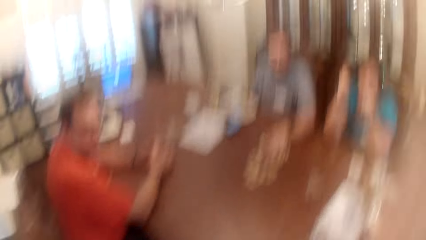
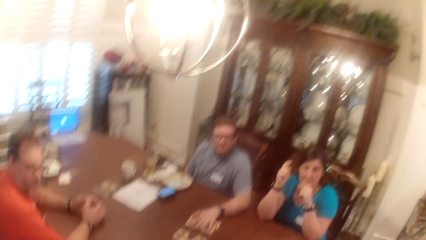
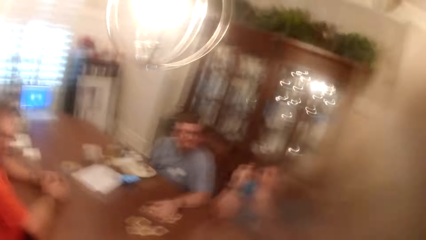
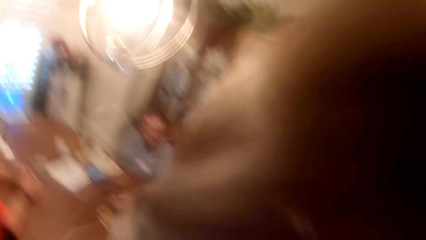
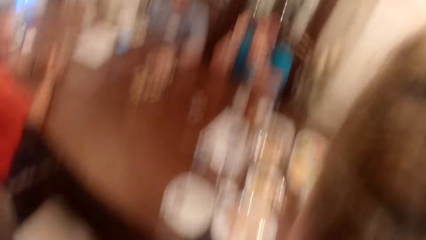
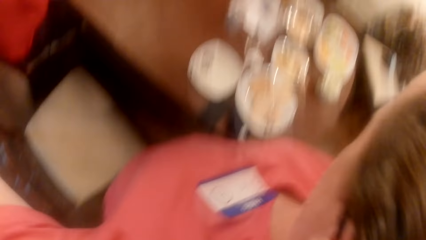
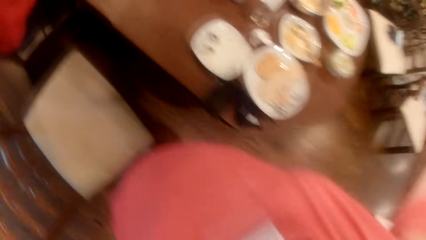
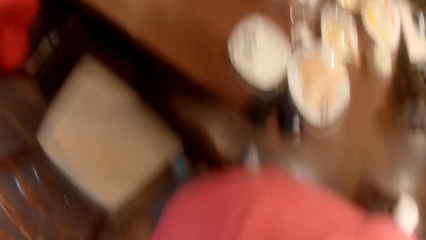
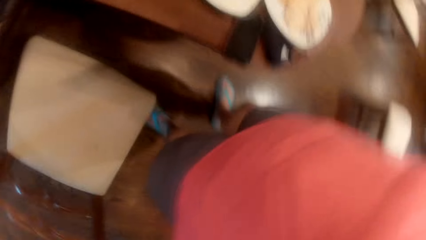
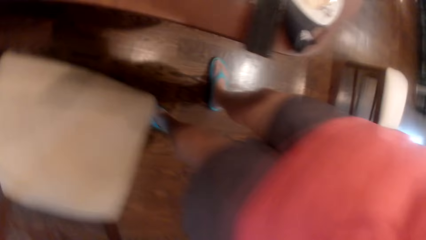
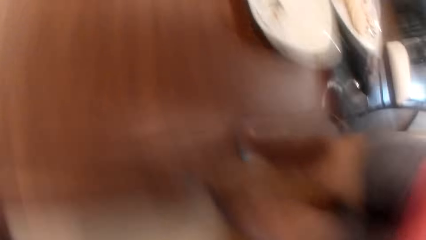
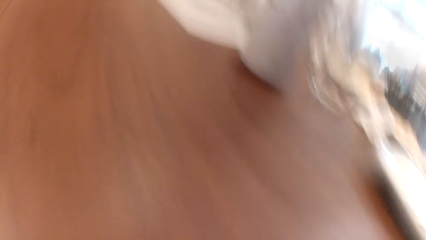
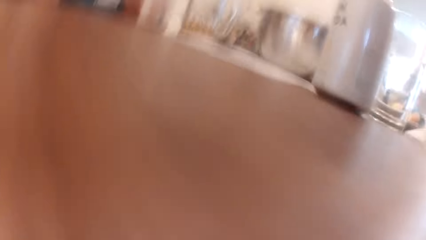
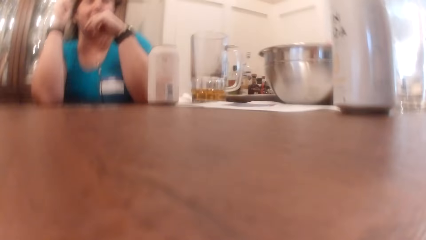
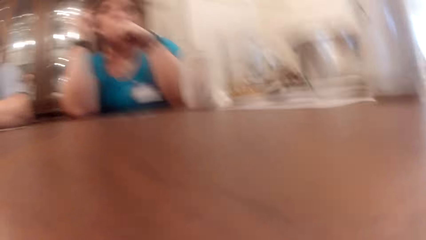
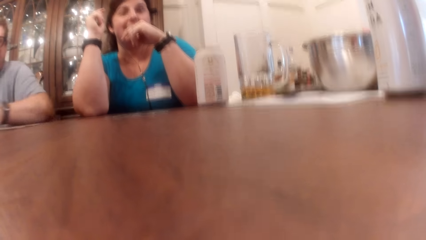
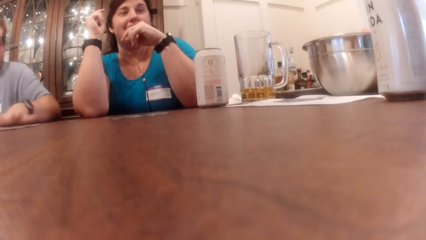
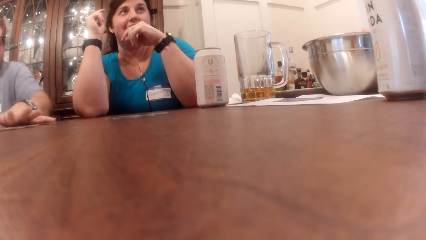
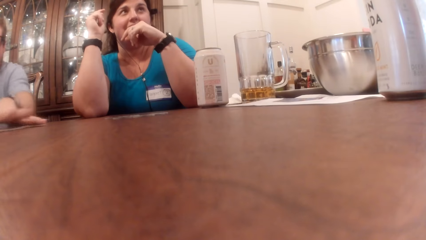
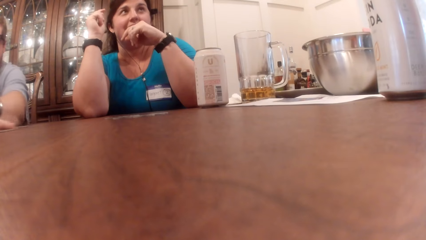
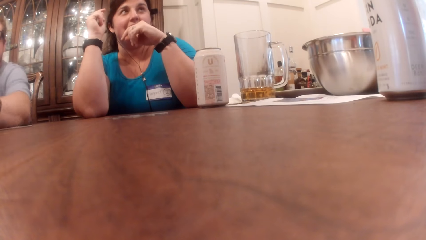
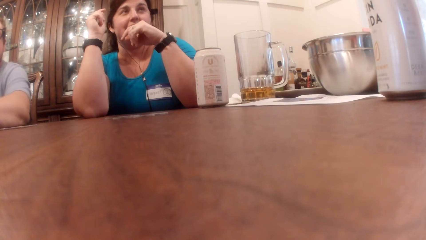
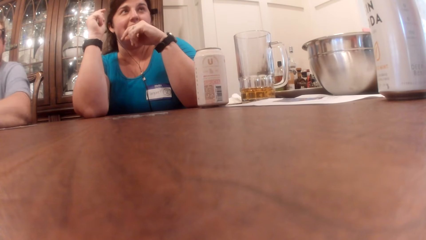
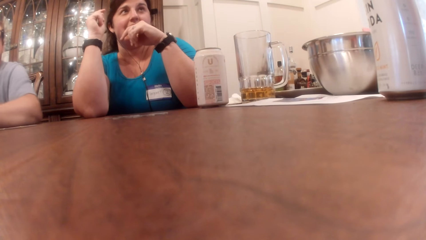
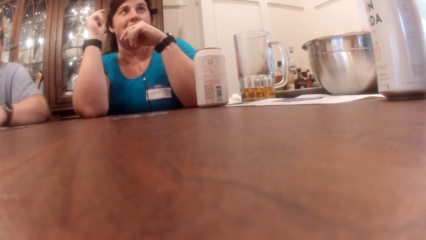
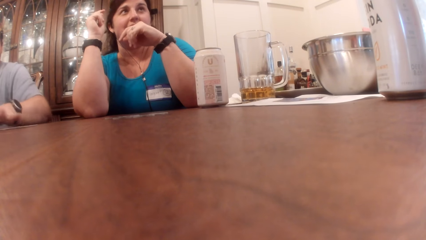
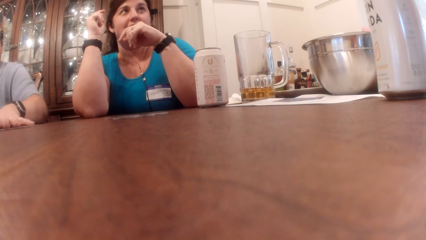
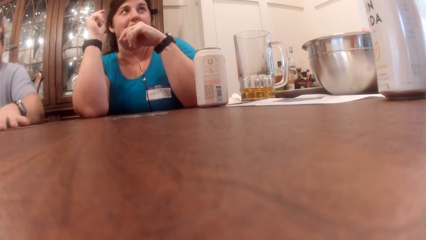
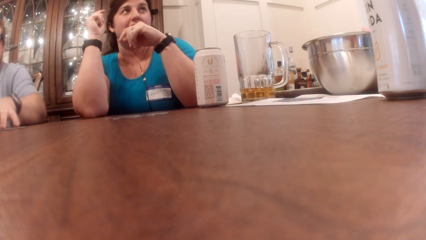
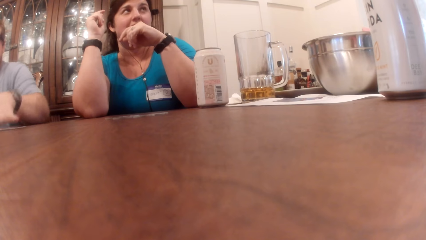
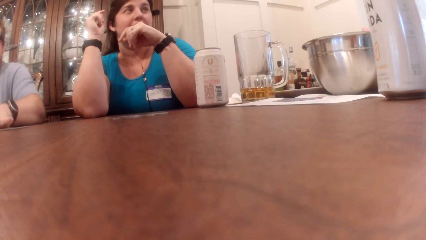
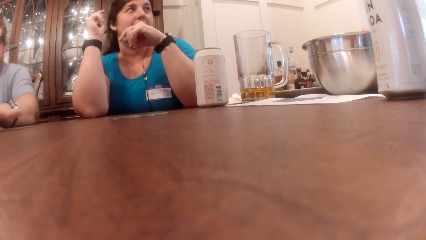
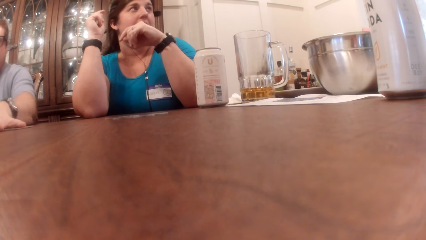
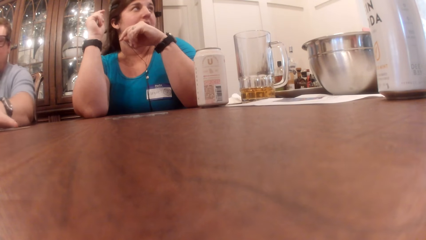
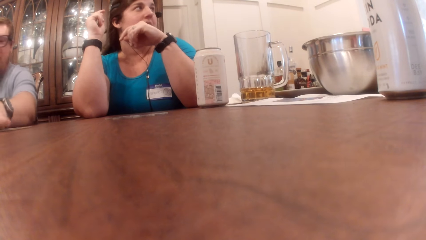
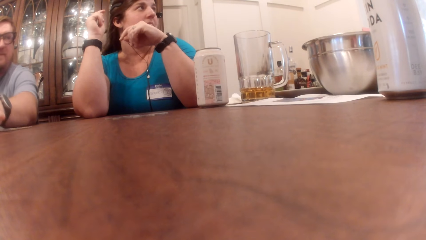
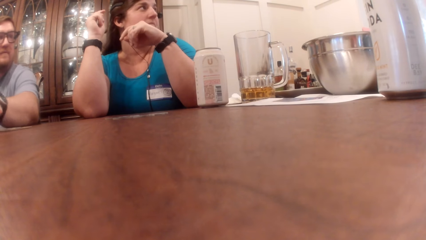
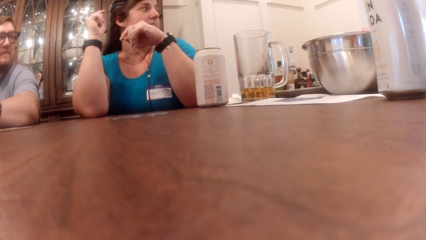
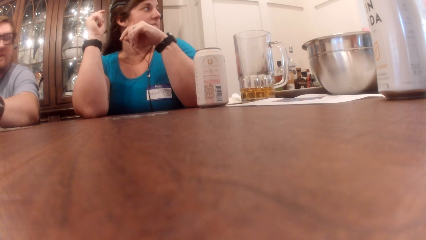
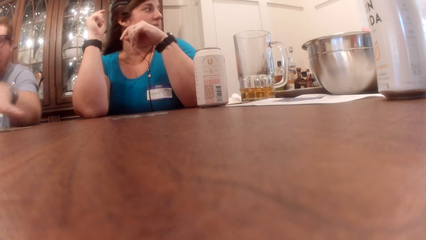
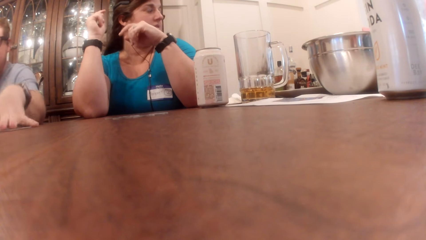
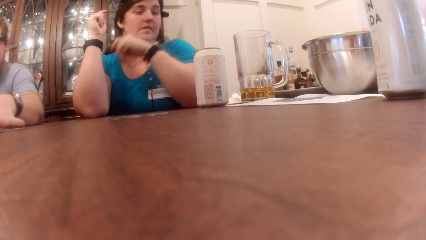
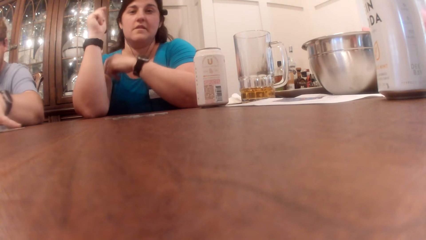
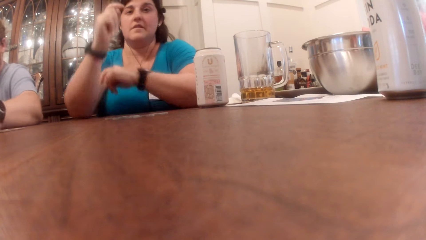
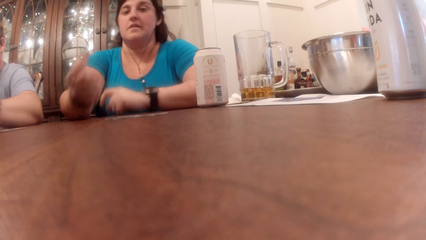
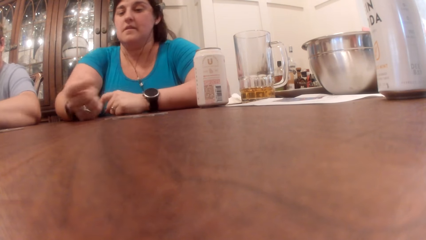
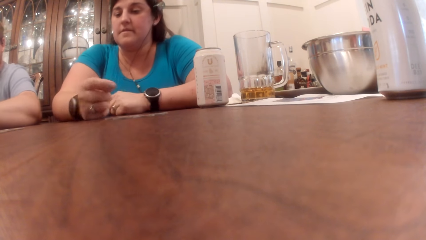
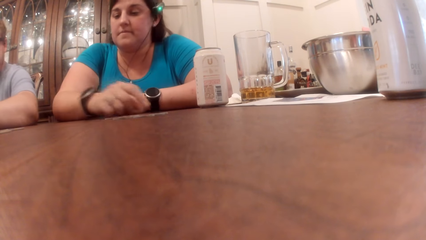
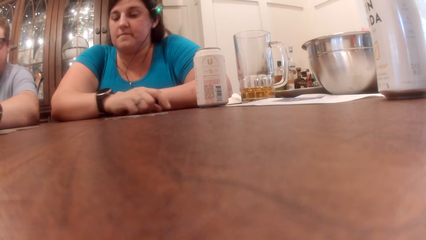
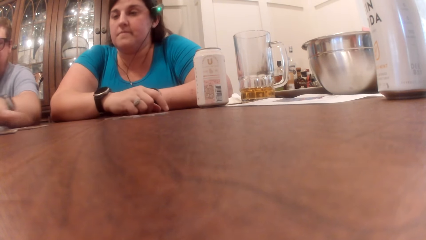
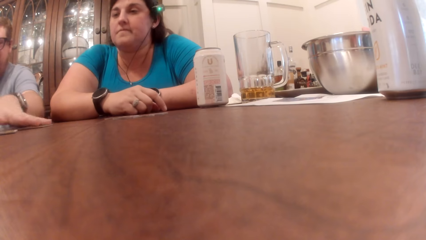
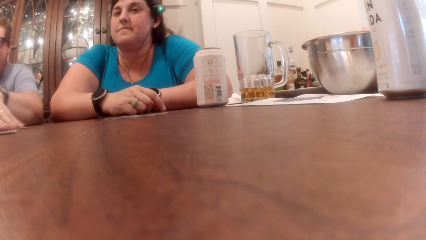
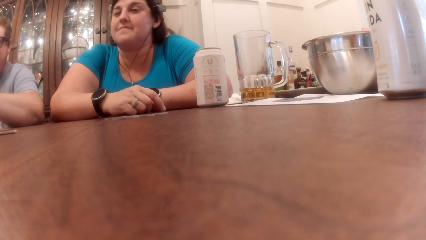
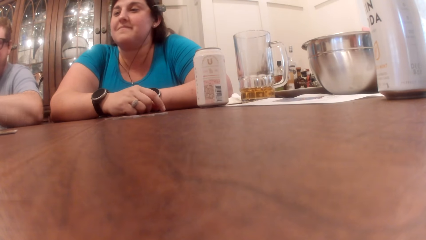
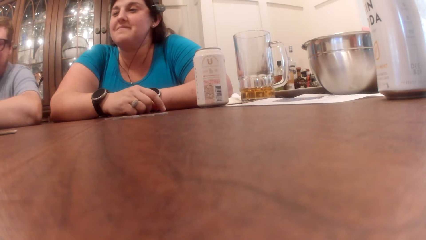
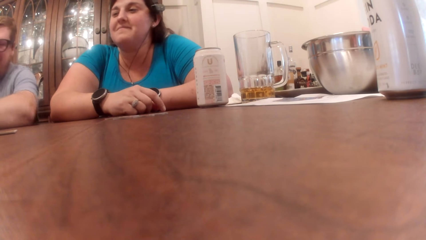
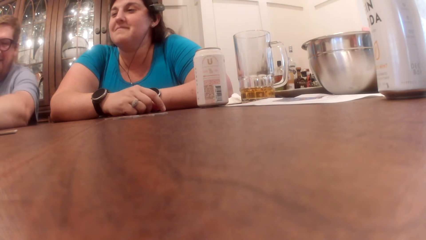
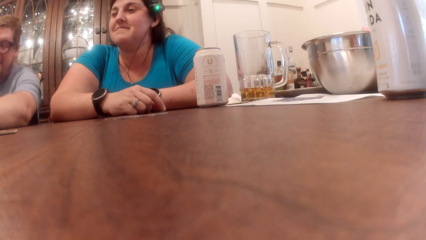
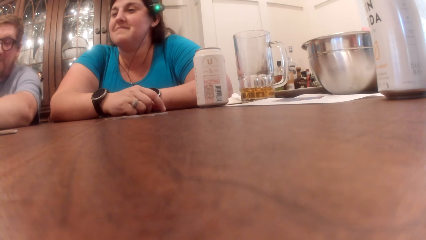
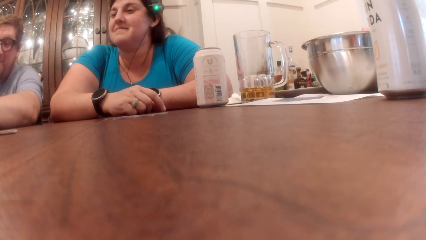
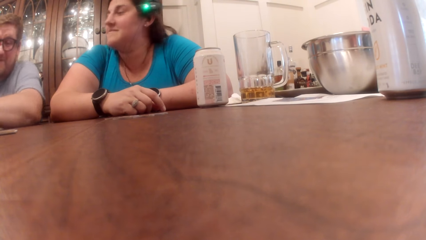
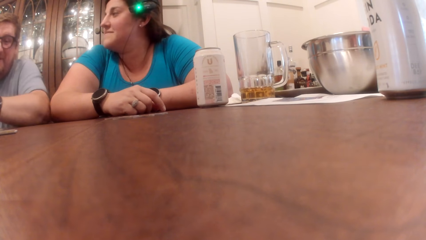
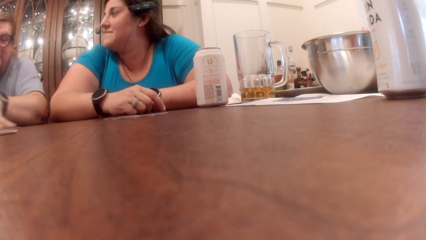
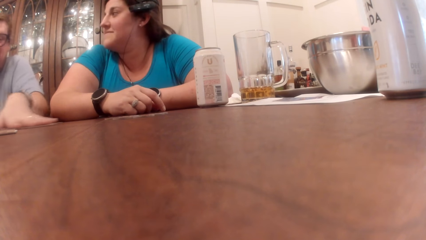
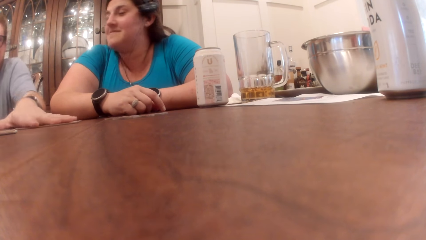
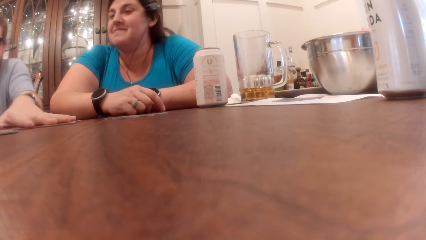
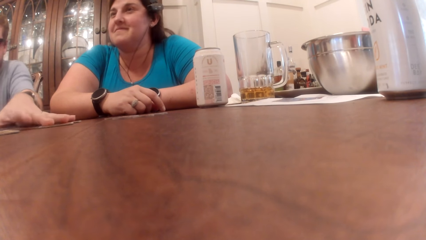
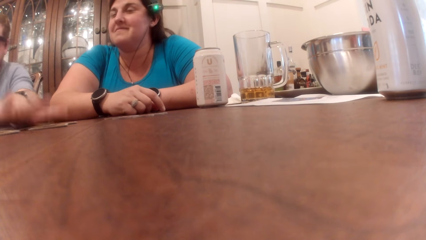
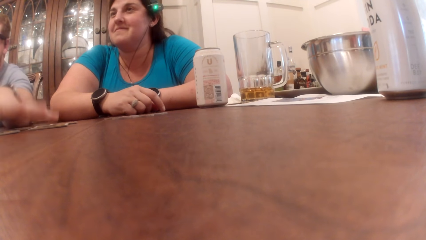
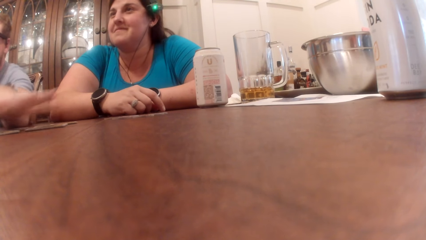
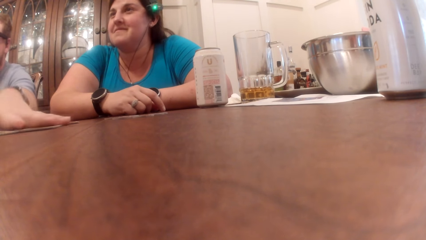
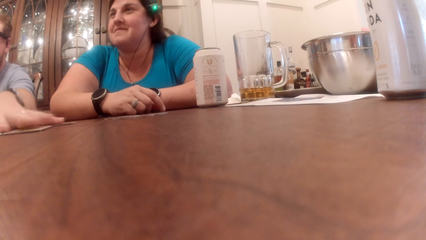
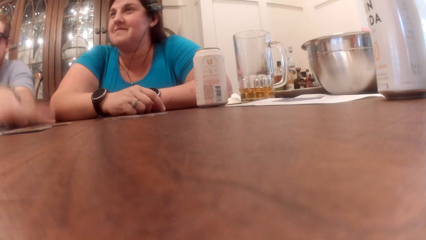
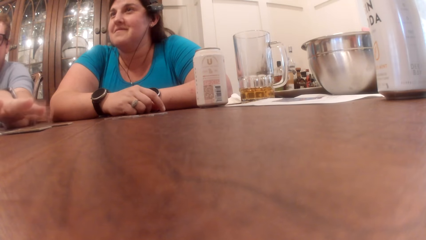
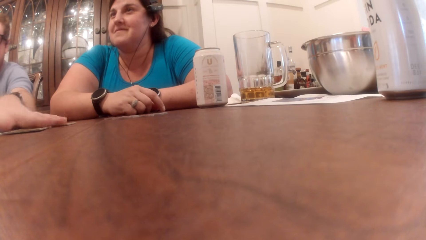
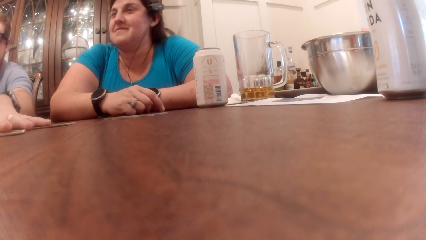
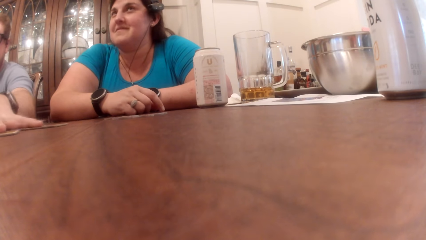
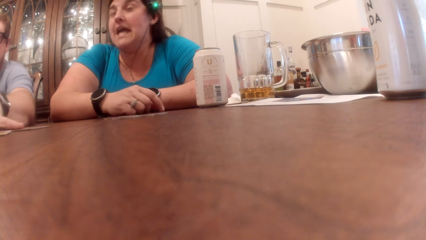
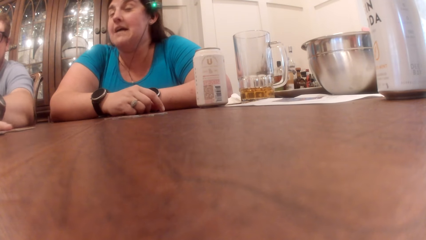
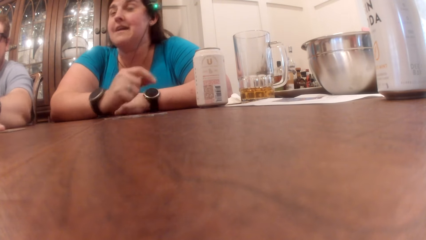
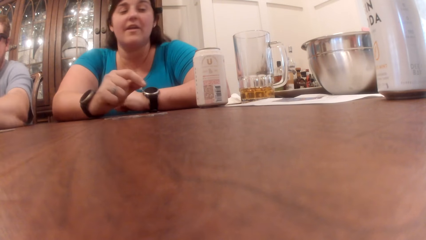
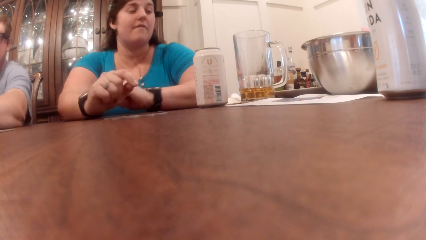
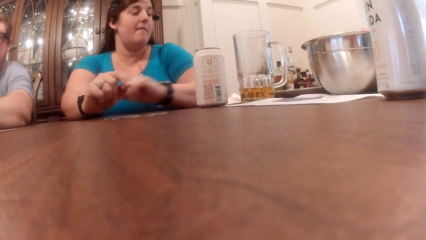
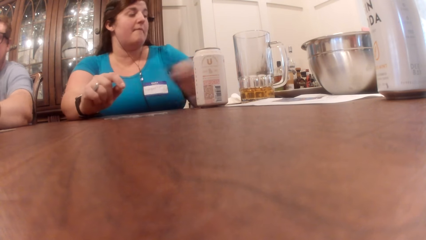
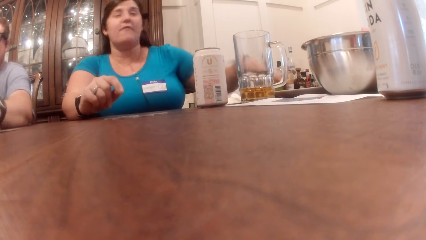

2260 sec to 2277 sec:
The camera wearer adjusts the camera. They drop the camera on the table with both hands. They stare at a person and another person. The other person moves the cards on the table. A man adjusts the cards on the table with his left hand.
